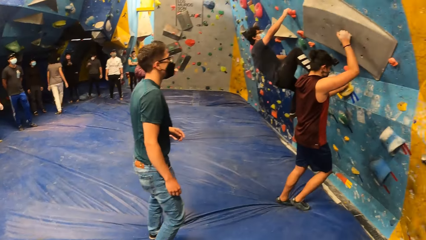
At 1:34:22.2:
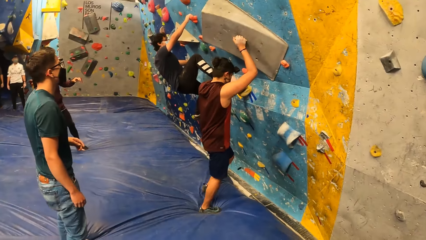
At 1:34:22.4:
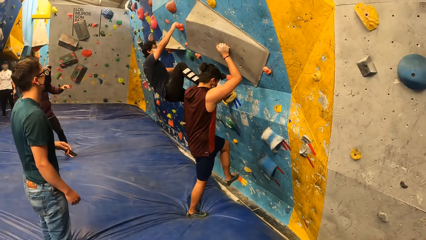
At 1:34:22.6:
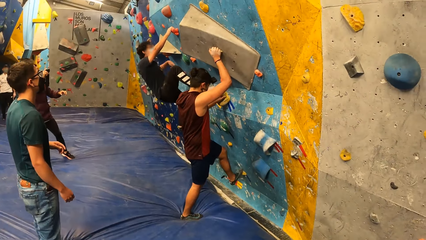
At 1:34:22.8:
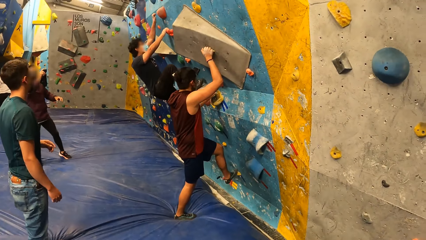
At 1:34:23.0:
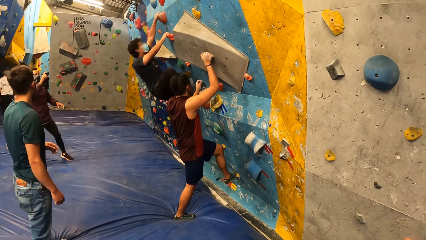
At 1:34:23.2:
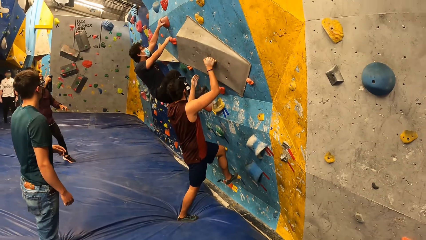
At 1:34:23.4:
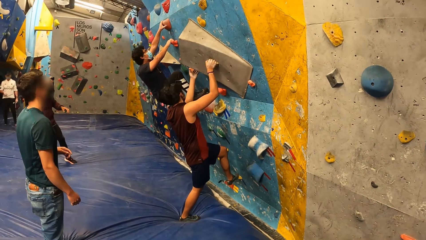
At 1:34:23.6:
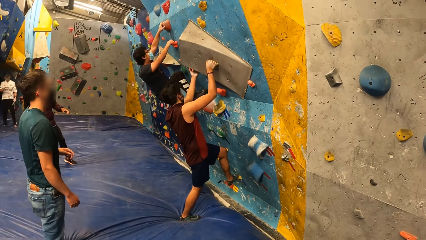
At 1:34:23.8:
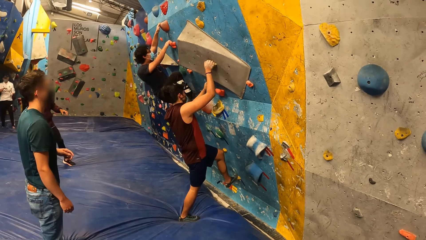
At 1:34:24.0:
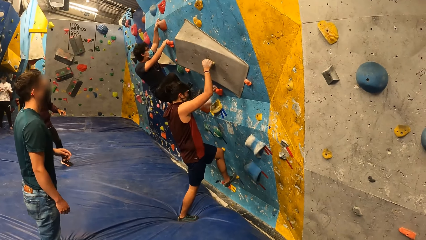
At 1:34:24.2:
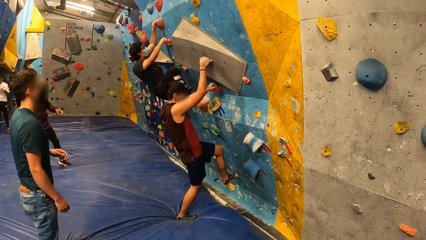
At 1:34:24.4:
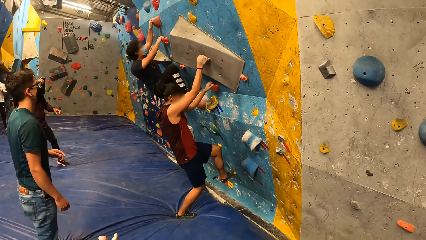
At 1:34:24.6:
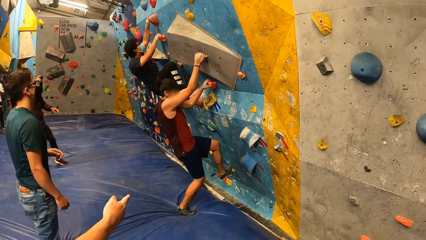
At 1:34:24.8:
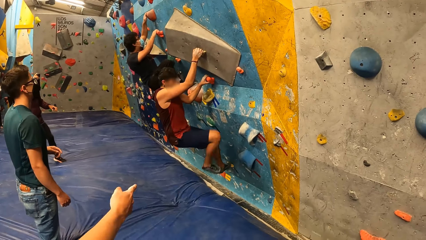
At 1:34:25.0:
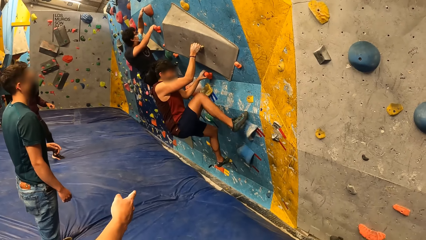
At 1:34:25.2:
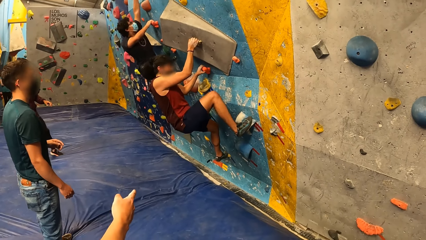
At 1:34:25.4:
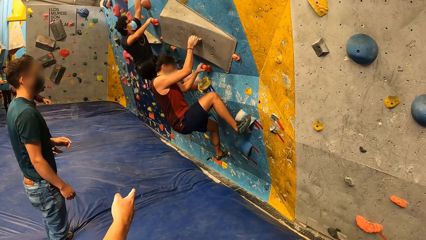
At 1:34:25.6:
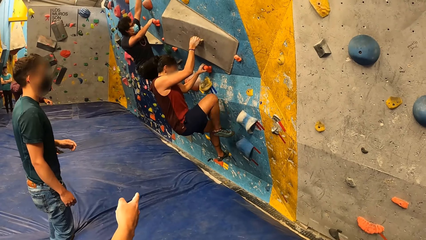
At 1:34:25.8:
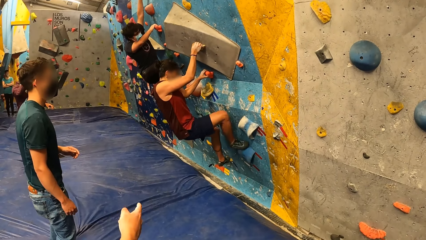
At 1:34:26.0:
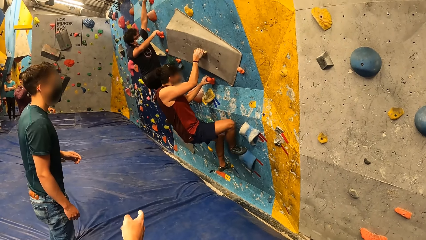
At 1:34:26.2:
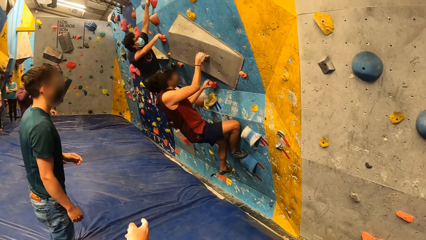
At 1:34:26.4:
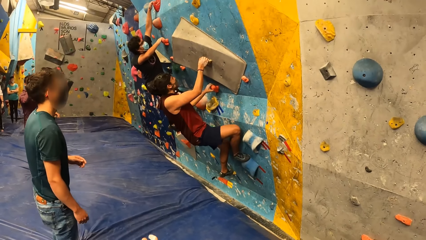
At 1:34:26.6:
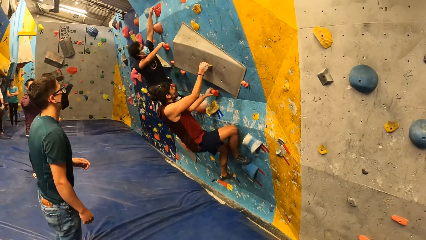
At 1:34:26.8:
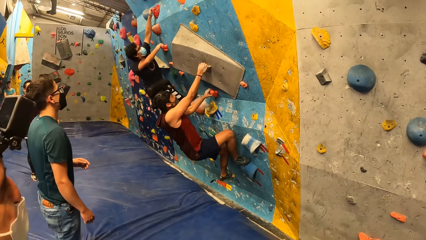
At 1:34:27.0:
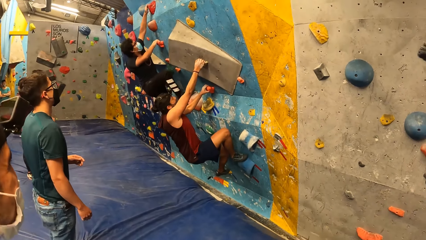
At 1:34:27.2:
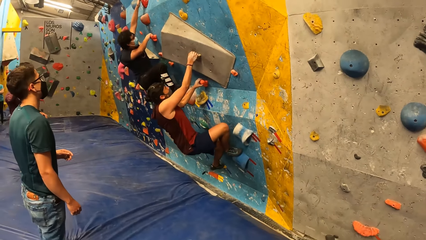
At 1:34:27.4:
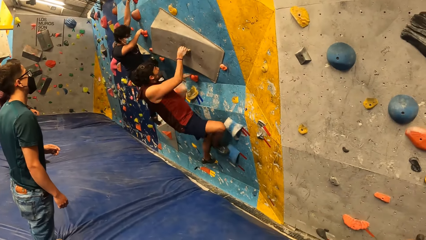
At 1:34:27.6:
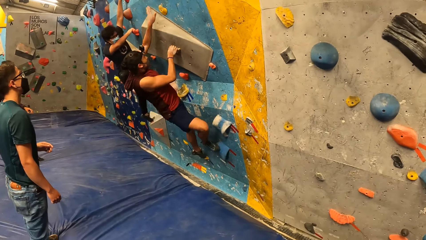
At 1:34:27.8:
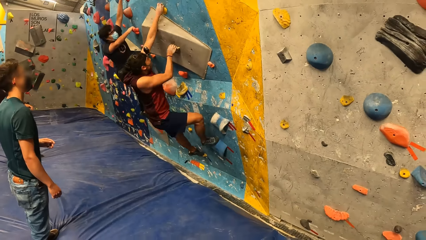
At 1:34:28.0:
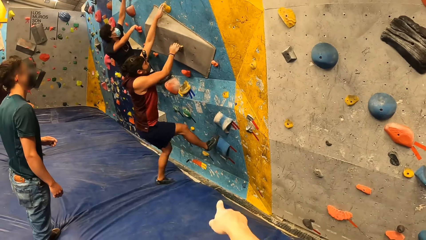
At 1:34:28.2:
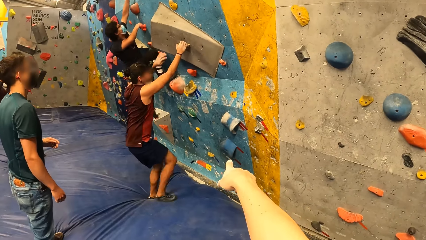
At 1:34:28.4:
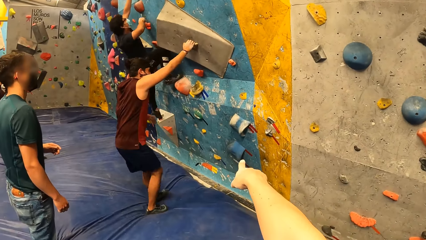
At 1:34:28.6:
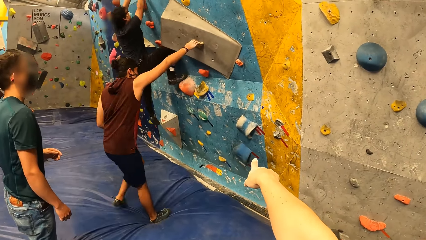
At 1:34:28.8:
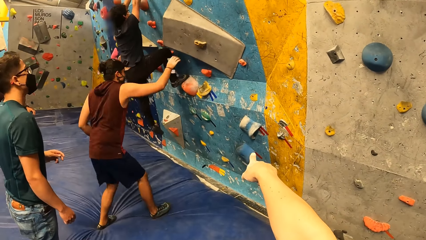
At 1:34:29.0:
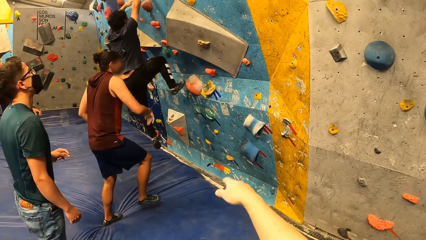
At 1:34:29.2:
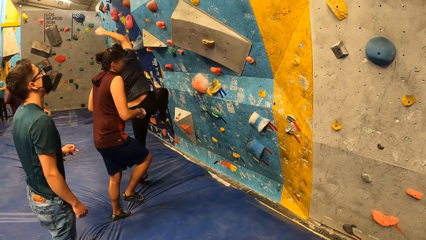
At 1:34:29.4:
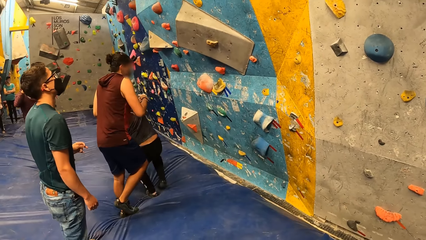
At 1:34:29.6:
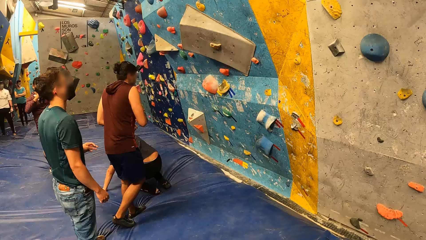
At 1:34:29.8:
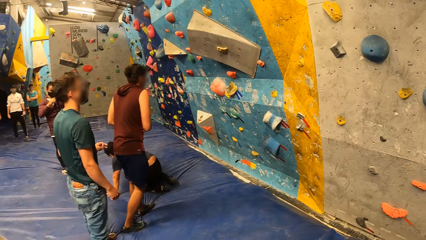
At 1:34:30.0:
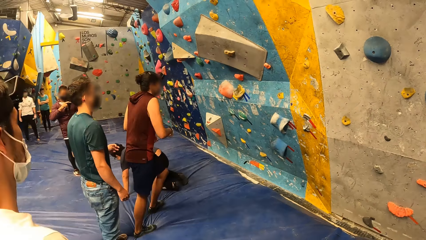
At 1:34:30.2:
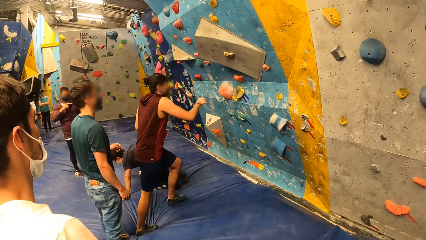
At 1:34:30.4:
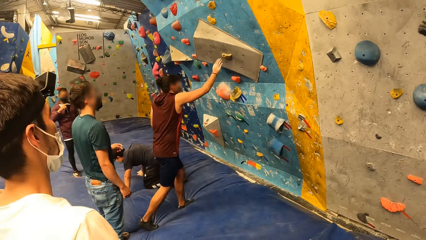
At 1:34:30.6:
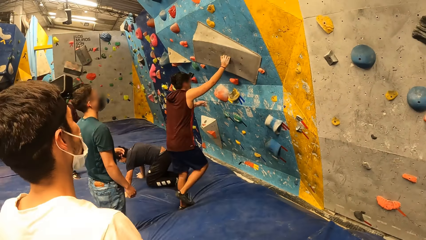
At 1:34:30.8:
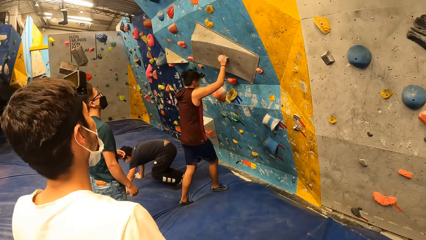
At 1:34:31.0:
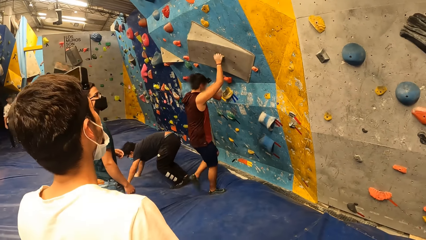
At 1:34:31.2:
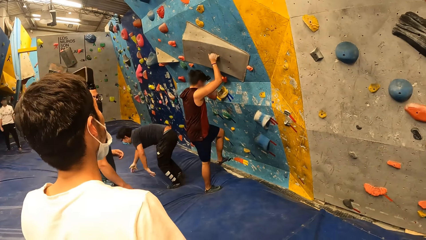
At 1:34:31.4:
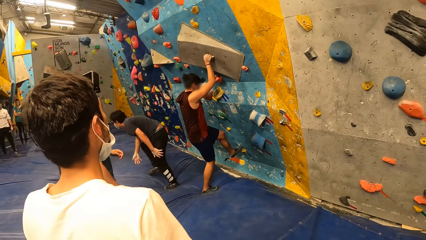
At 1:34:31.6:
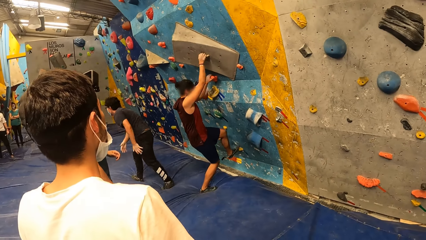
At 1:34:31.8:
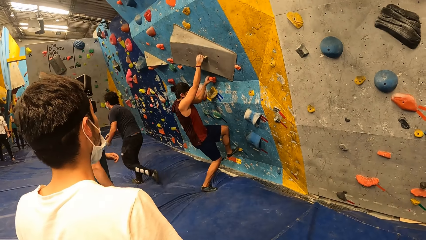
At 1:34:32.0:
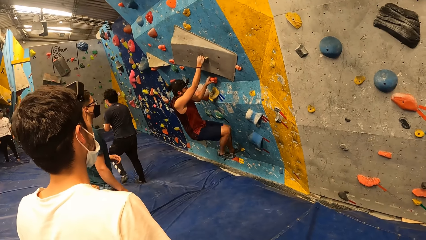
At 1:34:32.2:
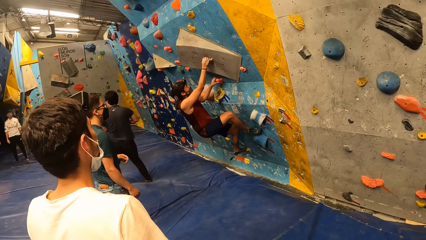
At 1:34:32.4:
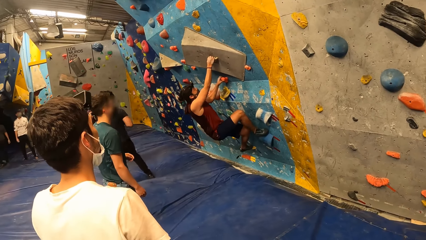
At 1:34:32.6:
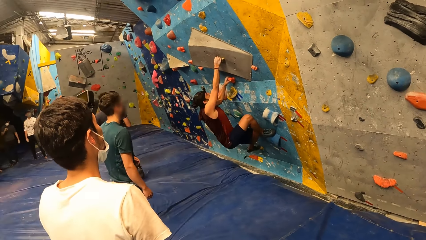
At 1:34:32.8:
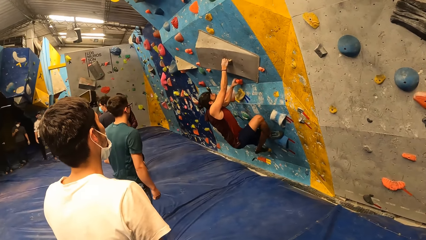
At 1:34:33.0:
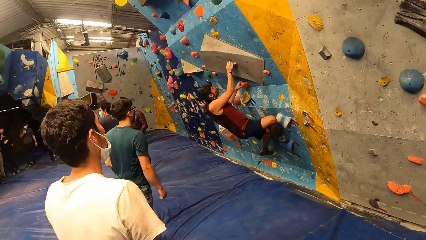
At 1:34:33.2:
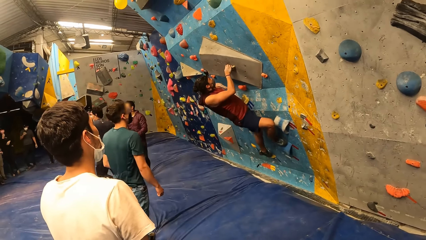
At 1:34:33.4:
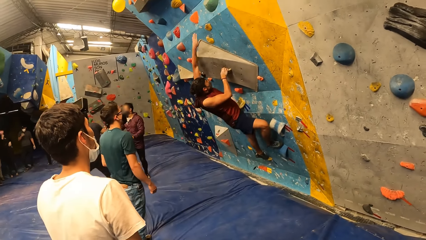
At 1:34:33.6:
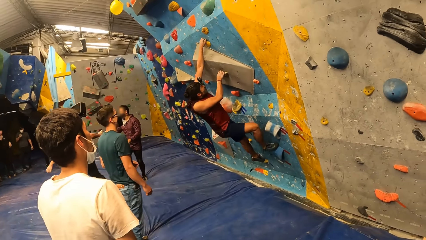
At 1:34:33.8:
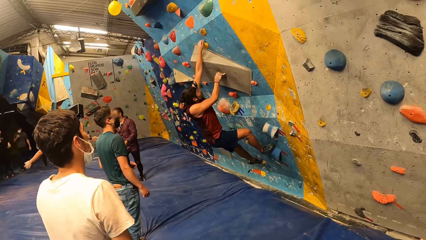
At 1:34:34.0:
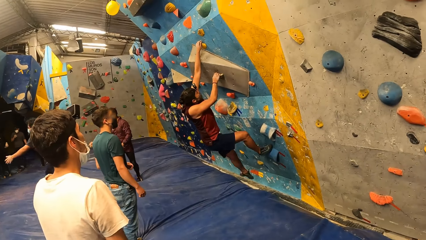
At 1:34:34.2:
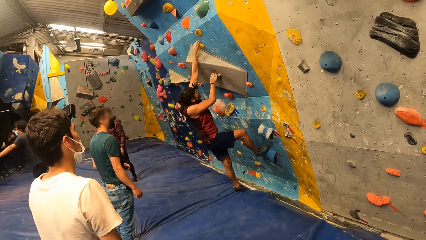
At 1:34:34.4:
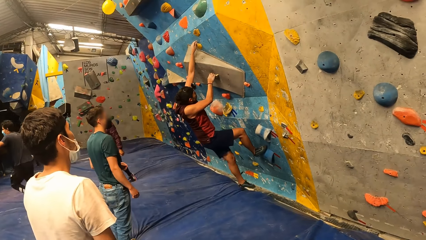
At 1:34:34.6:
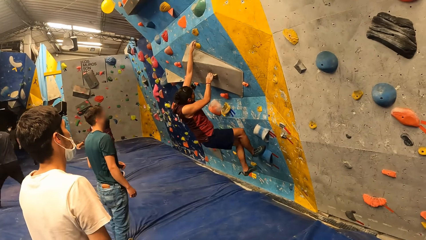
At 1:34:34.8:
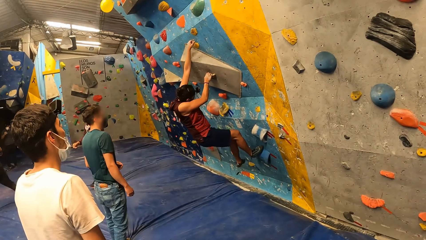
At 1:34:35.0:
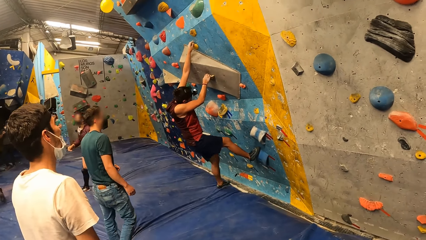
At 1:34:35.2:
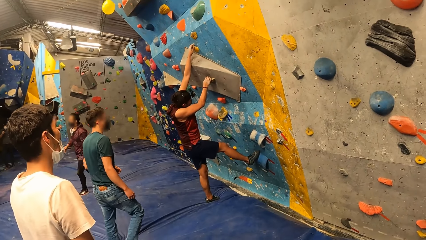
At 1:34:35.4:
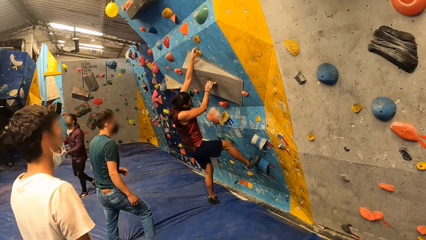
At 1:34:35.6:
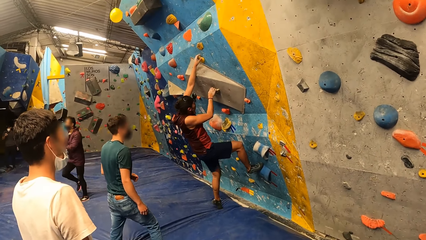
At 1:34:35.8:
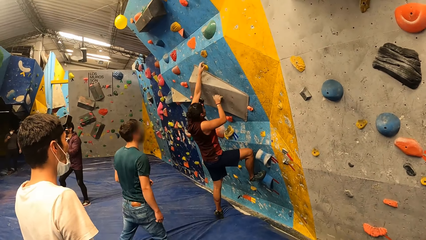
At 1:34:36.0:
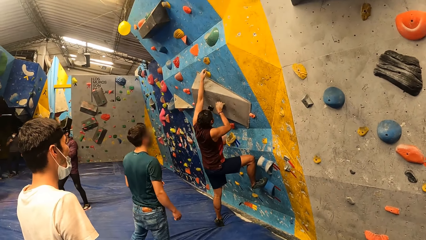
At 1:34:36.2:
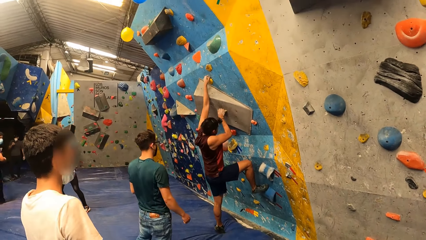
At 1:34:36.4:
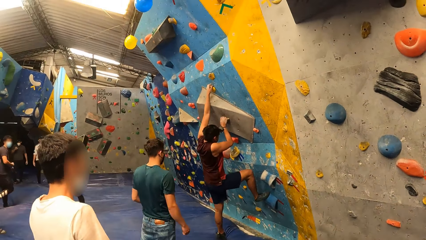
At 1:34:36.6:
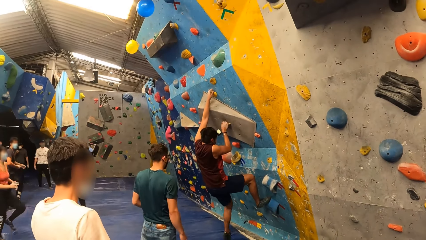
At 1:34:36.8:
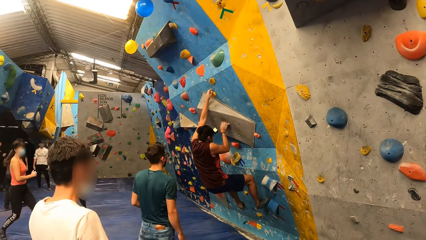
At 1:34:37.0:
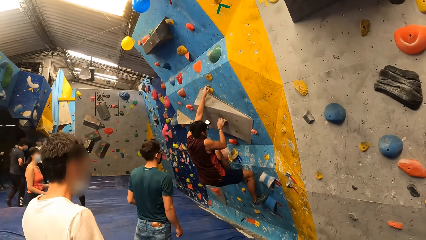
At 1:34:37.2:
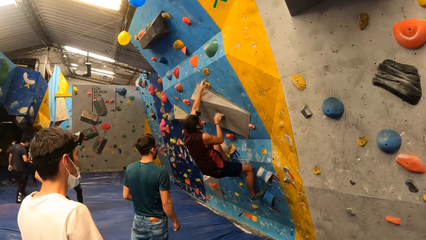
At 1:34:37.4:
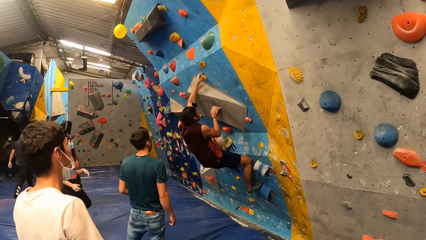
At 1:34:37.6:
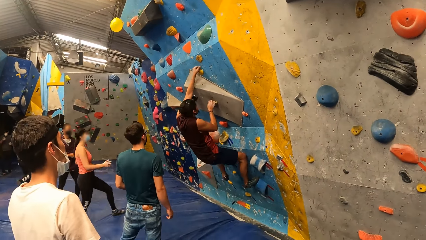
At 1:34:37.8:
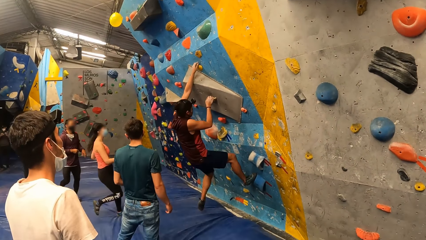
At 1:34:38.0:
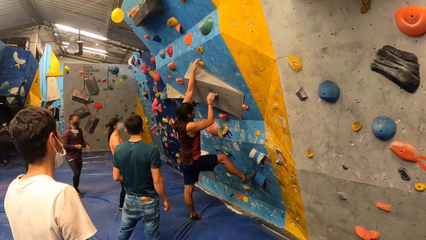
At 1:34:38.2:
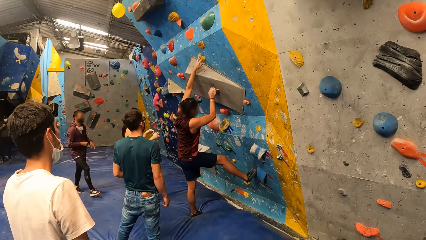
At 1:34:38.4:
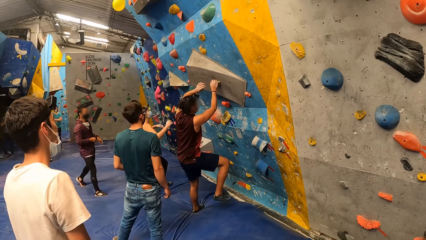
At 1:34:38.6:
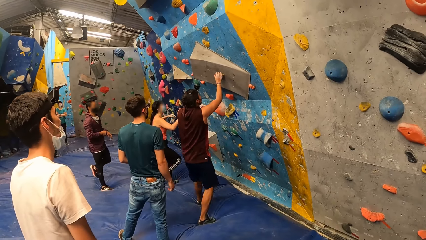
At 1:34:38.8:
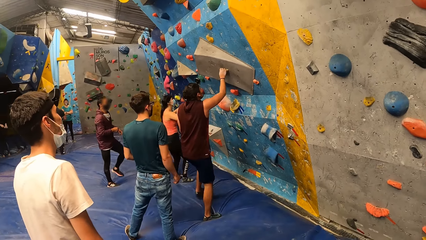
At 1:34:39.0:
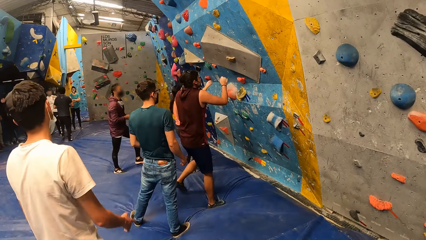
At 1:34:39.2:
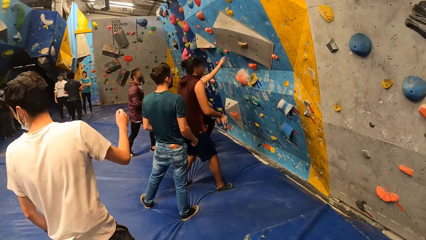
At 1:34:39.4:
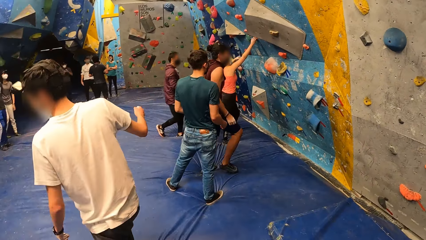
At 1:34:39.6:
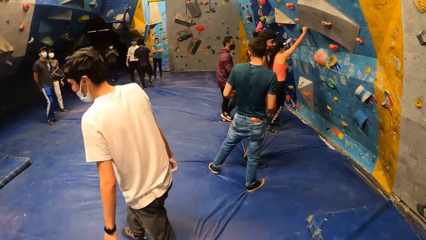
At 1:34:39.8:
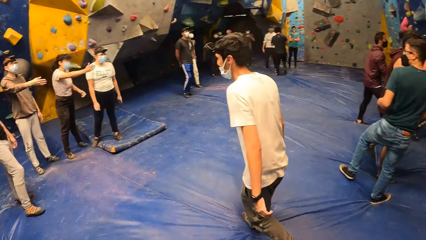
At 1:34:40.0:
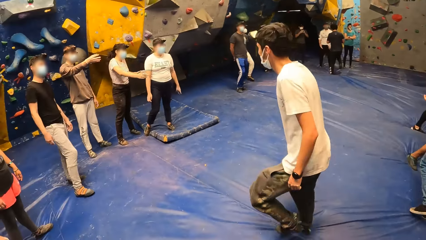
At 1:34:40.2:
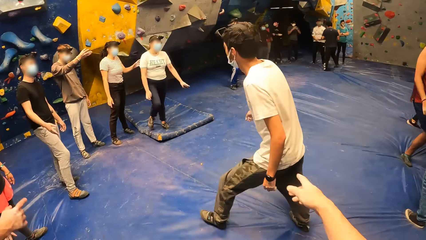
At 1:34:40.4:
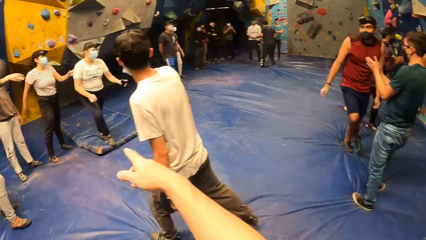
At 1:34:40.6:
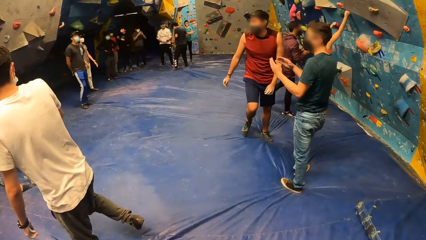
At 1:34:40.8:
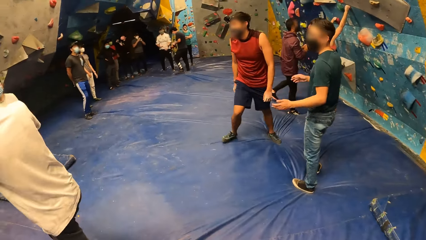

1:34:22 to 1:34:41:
A man climbs the bouldering wall with both hands. The man jumps down from the bouldering wall on the crash pad. Another man jumps down from the bouldering wall on the crash pad. The first man holds the climbing holds with his right hand. The first man climbs the bouldering wall with both hands. A woman holds the climbing holds with both hands.
